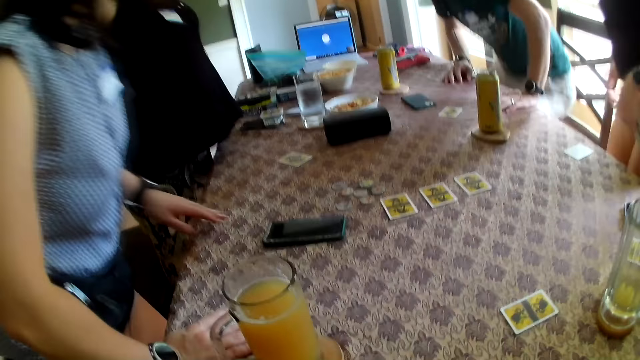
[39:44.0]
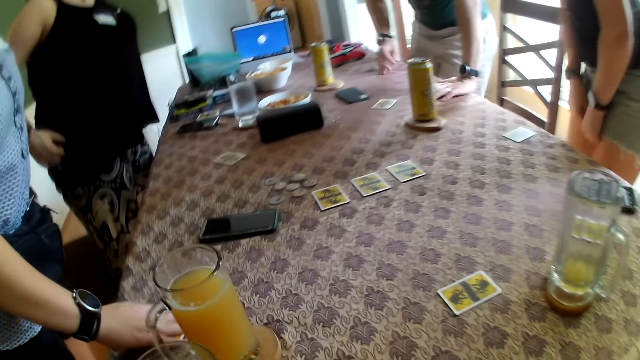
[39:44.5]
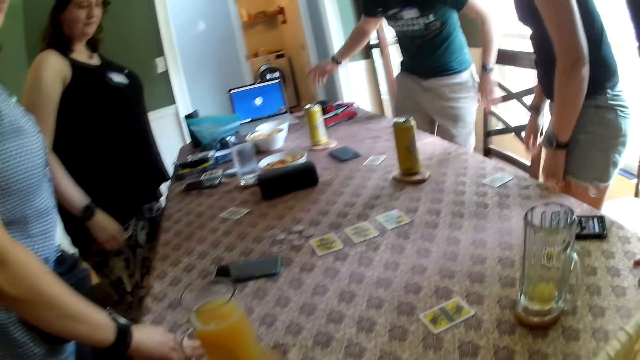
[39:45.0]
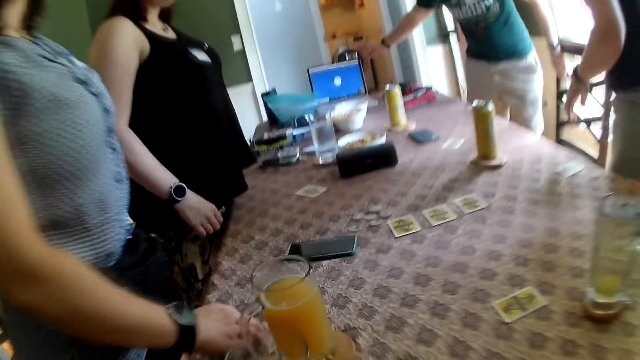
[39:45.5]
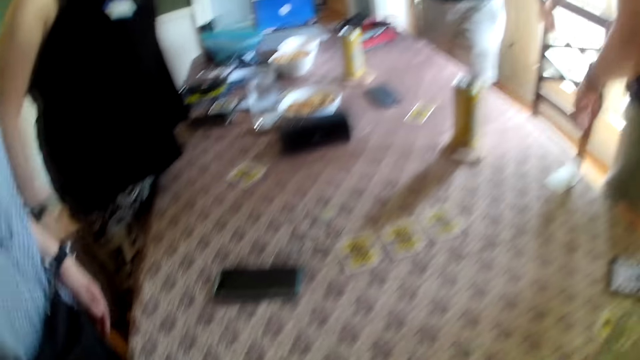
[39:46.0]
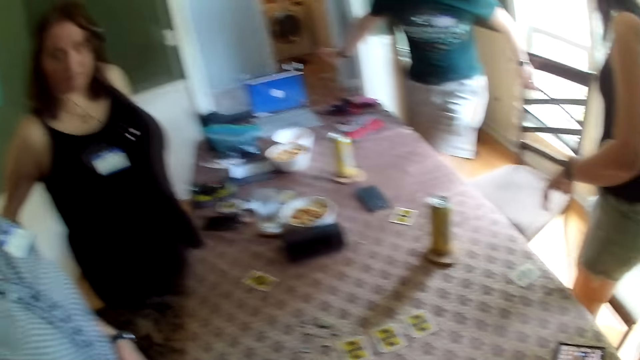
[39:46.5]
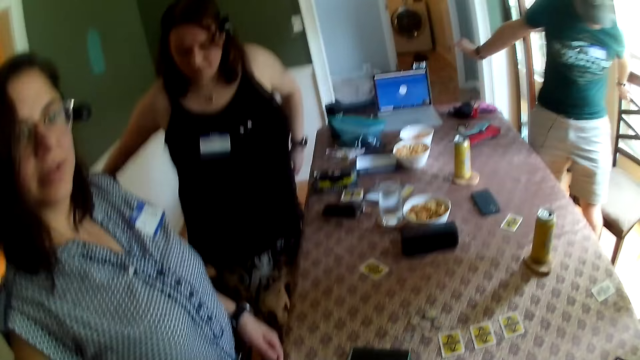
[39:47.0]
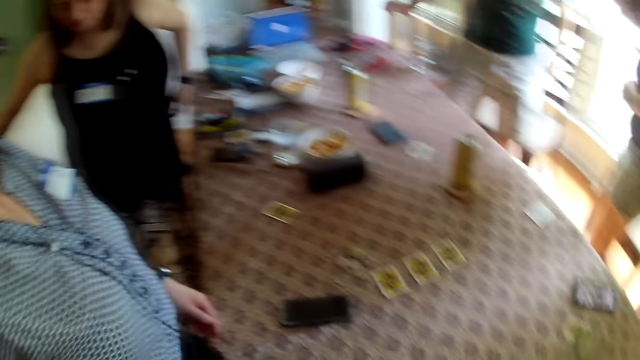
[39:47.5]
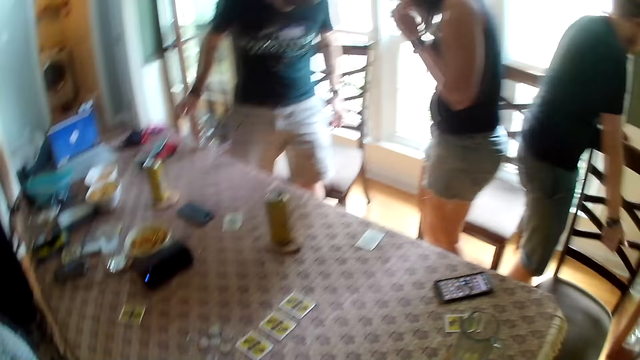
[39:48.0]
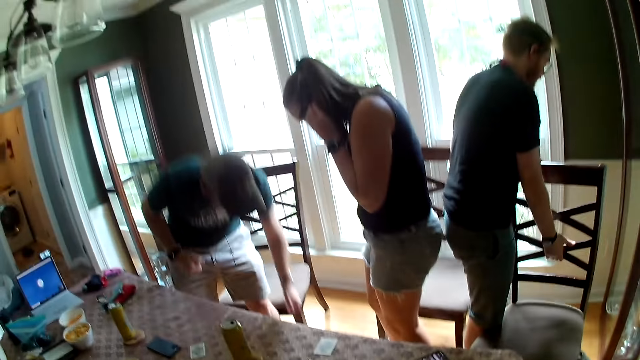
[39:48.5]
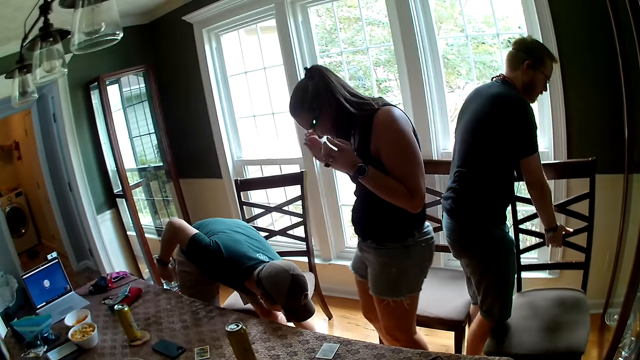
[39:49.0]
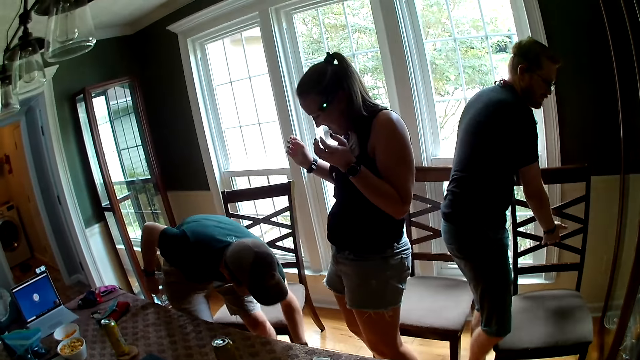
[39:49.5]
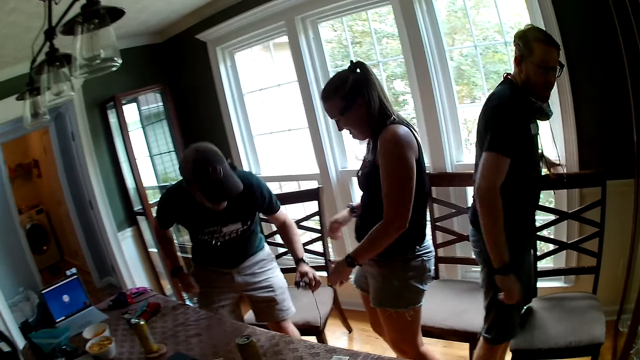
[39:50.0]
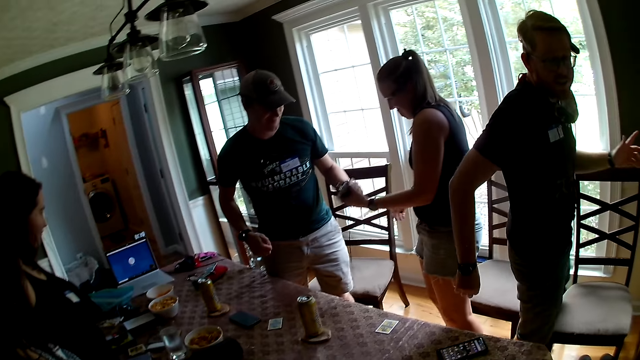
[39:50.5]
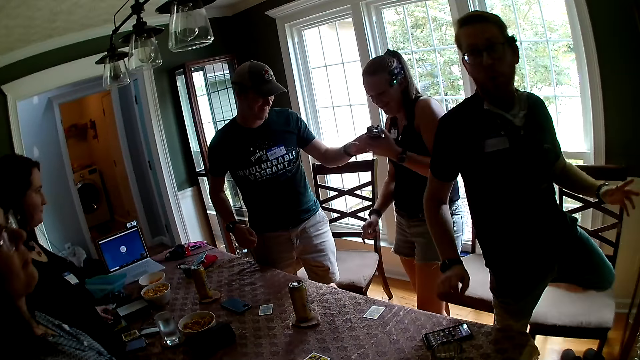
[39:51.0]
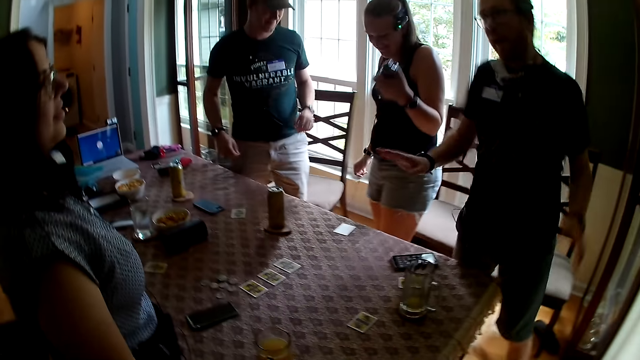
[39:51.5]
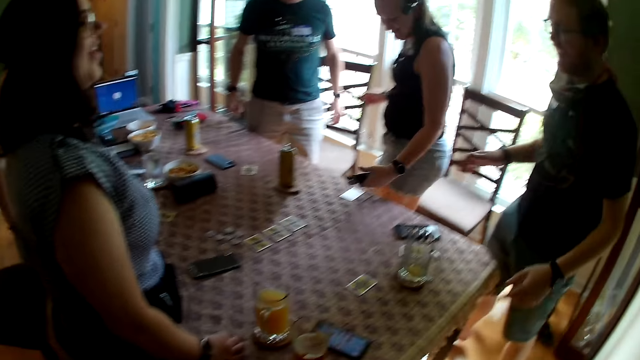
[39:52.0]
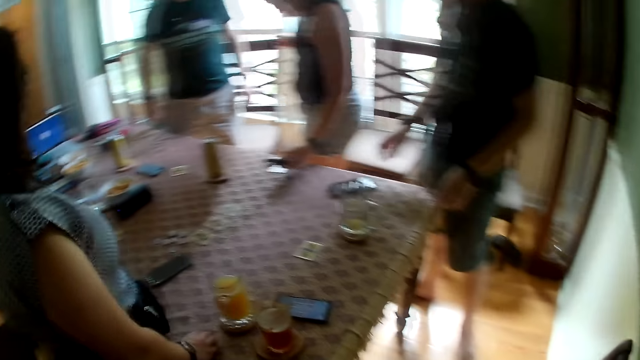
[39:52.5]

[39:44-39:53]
A woman adjusts her shorts with both hands. A man pushes his chair back with his left hand. The camera wearer stands up from the table. Another man pushes his chair back with both hands. The woman holds her head with both hands. The first man picks up a transmitter pack from the floor with his left hand. The woman collects the transmitter pack from the first man with her left hand. Another woman flips her hair. The first woman holds a cord with her left hand. The other man gestures with both hands.

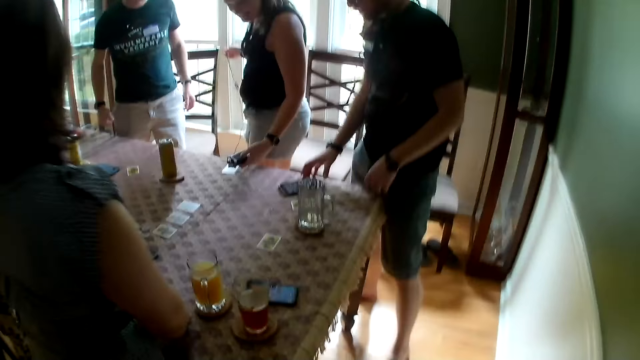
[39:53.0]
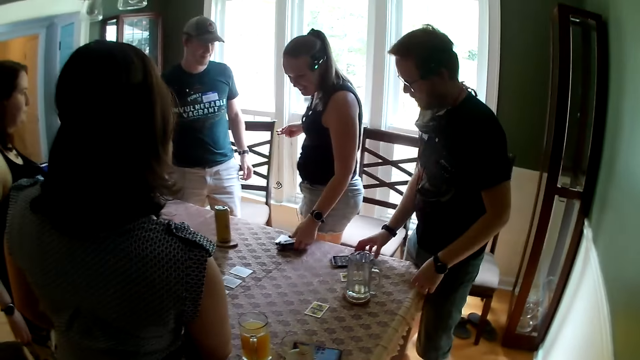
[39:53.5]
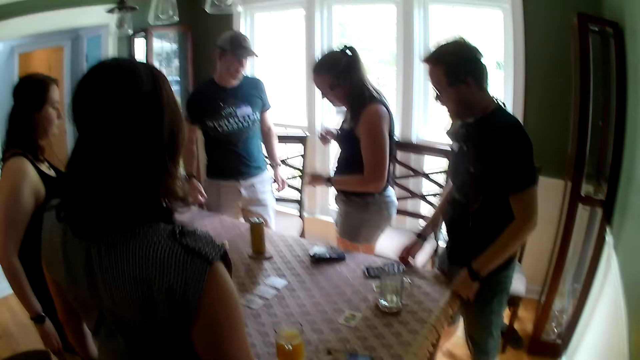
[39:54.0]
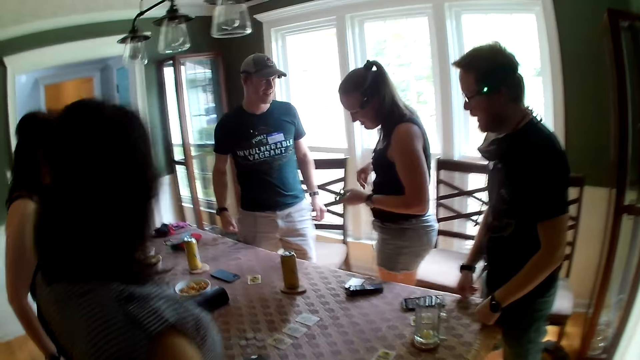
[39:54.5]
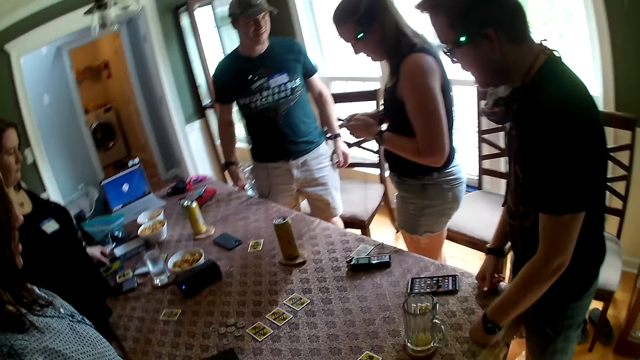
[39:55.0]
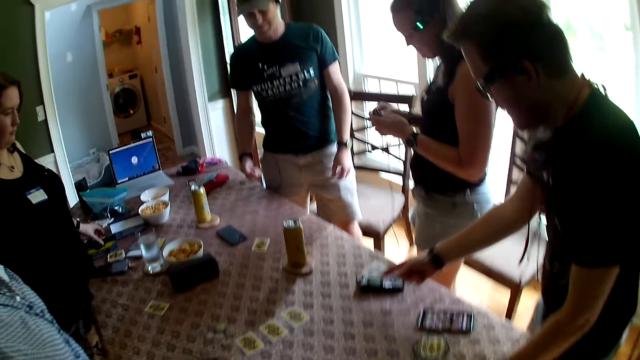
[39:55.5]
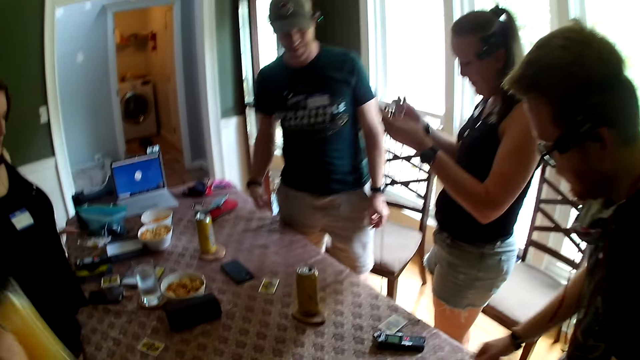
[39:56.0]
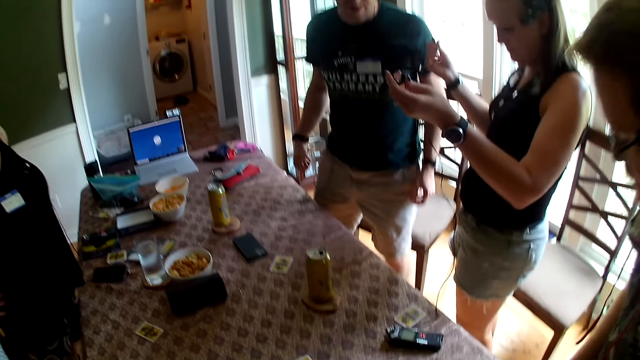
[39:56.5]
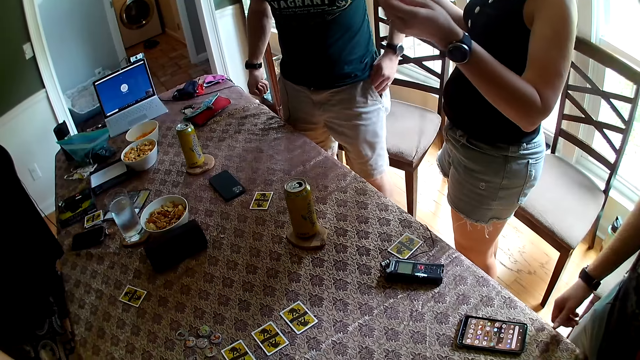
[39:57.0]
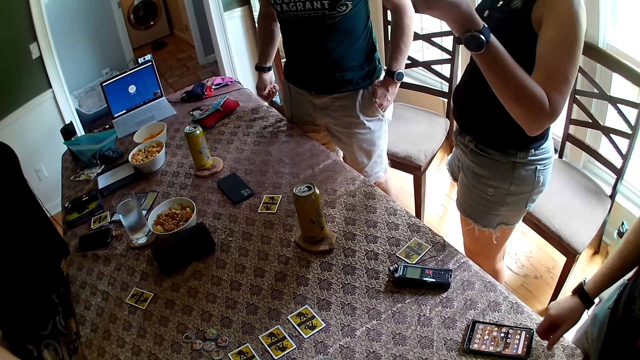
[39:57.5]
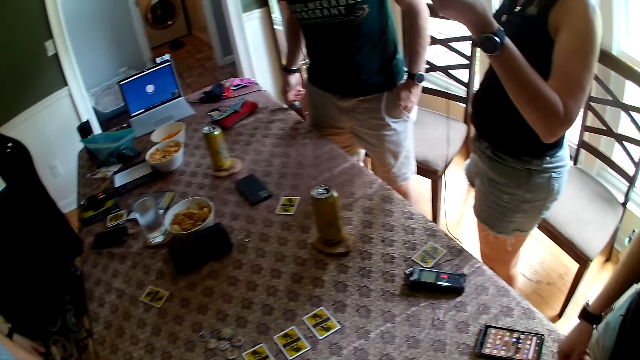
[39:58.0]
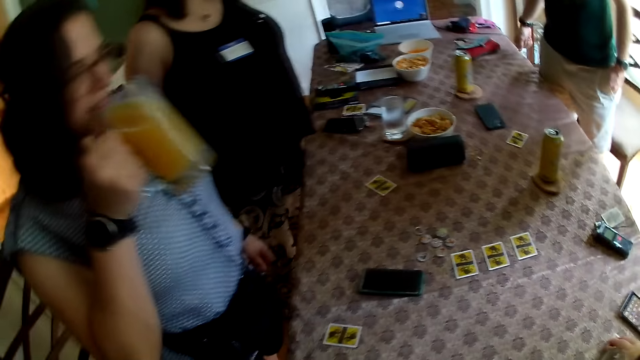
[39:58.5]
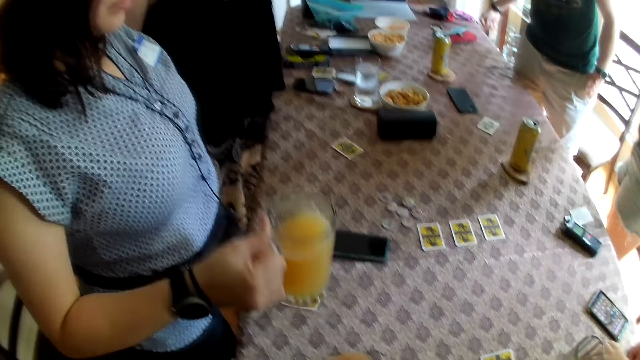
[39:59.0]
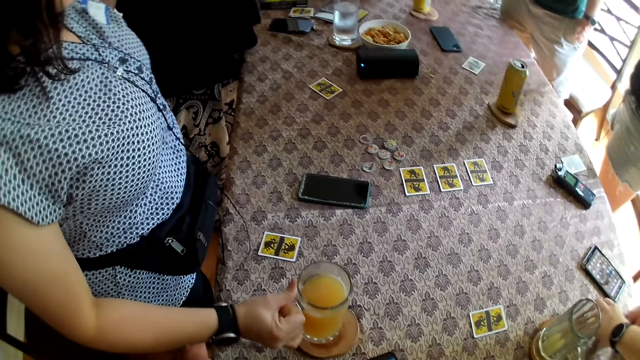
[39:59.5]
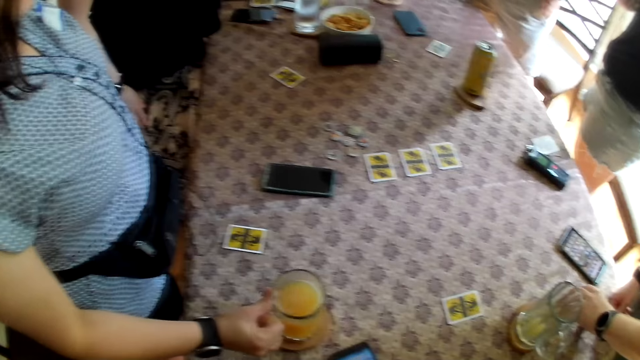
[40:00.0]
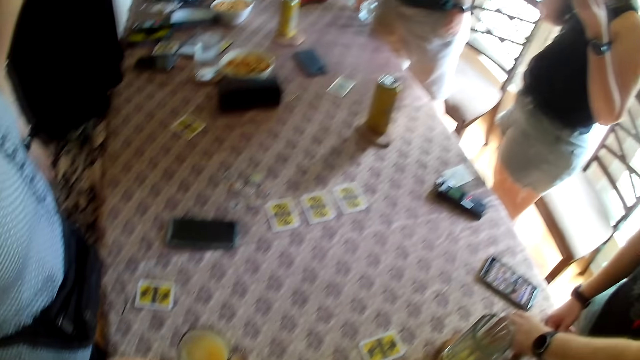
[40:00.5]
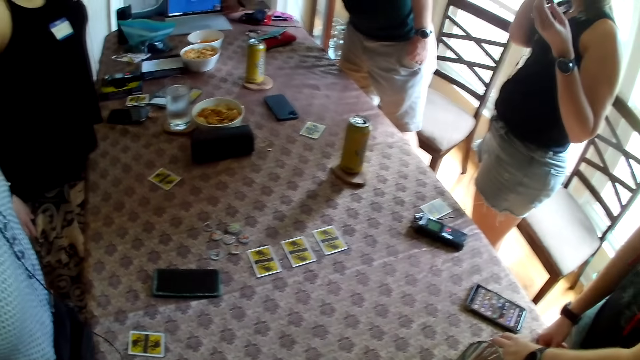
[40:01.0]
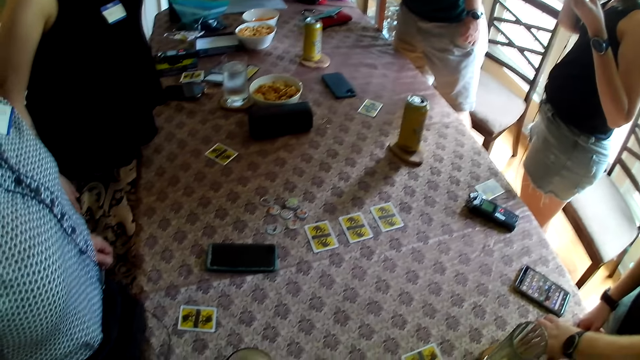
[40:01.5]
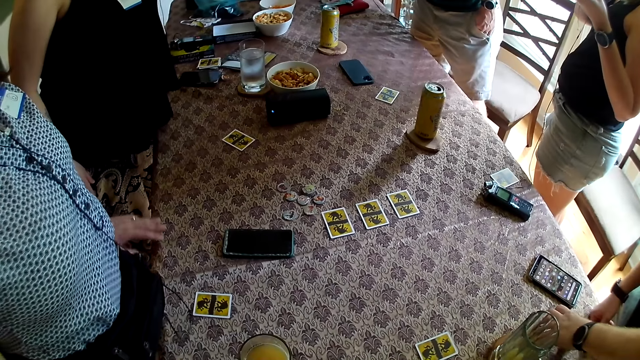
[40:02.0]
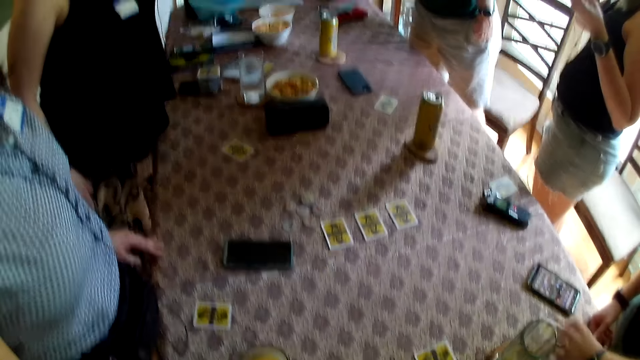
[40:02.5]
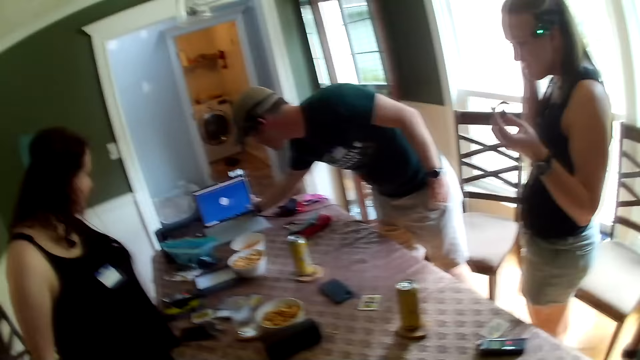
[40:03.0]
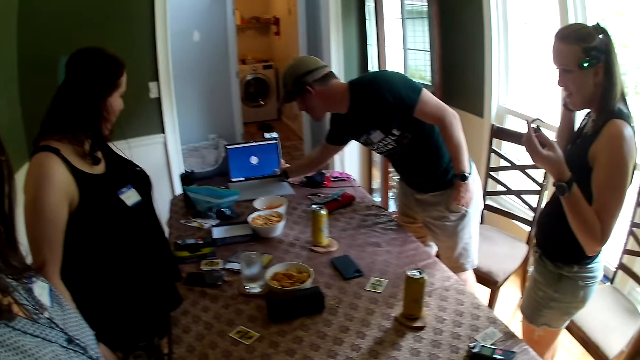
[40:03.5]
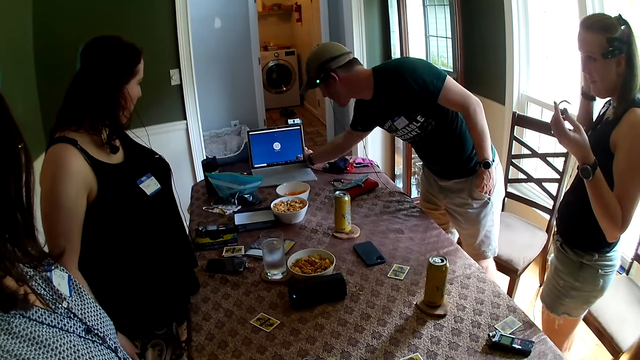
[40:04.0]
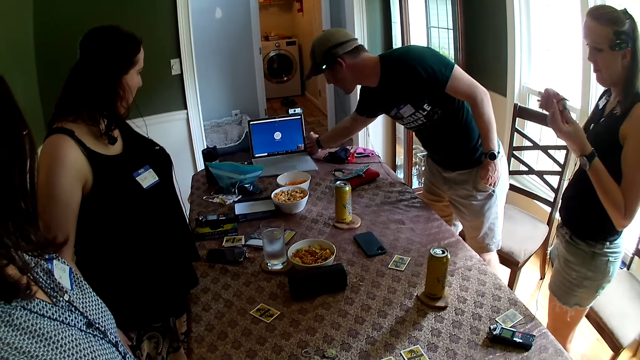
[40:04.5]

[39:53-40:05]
A woman drops the transmitter pack on the table with her left hand. A man puts both hands on the table. The camera wearer looks around the house. The woman untangles the earphone cord with both hands. The man gestures with his right hand. Another woman lifts her glass of juice with her right hand. Another man puts his left hand into the left pocket of his shorts. The other woman drops her glass of juice on a coaster on the table with her right hand. The other woman holds the glass. The other woman drops her left hand on the table. The other man adjusts a laptop on the table with his right hand.
